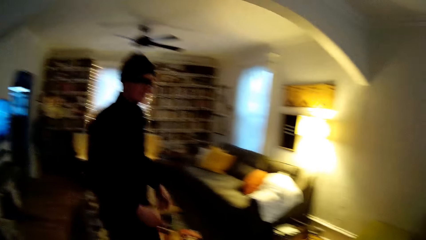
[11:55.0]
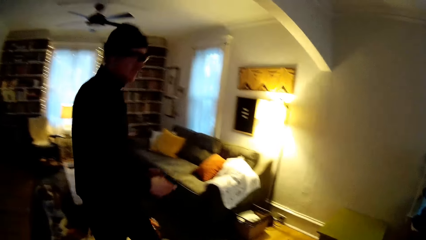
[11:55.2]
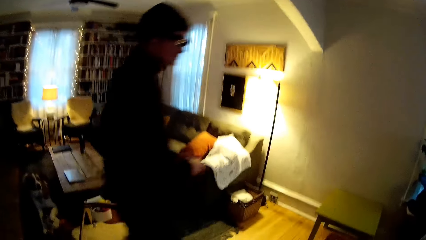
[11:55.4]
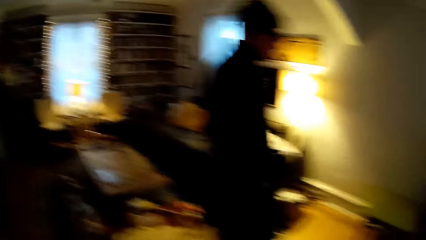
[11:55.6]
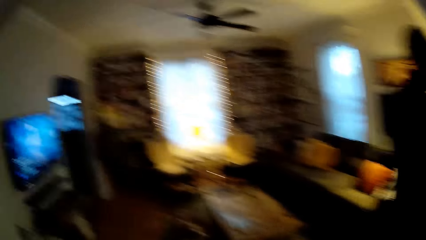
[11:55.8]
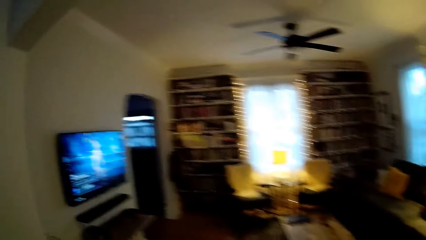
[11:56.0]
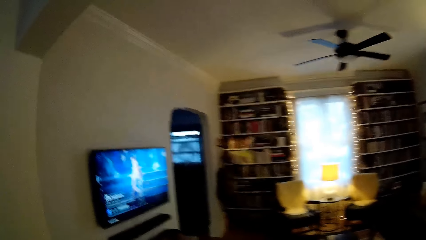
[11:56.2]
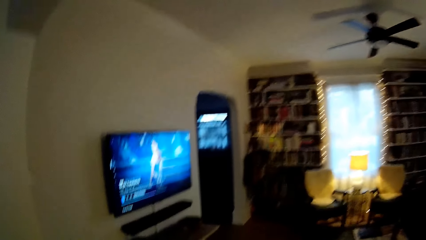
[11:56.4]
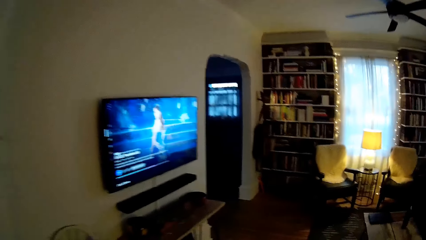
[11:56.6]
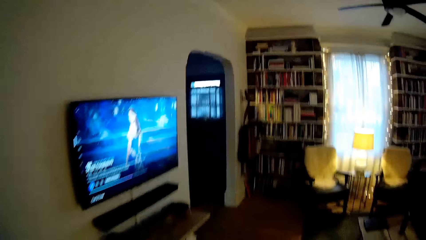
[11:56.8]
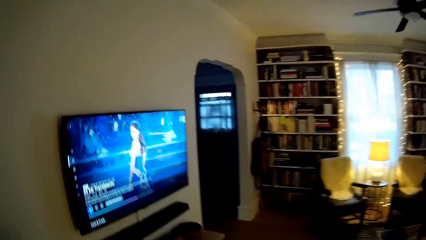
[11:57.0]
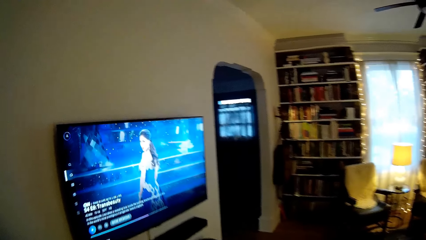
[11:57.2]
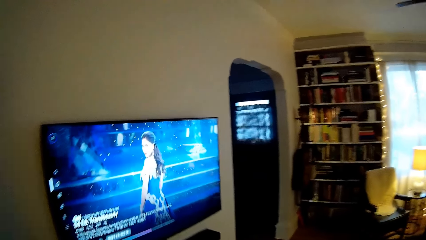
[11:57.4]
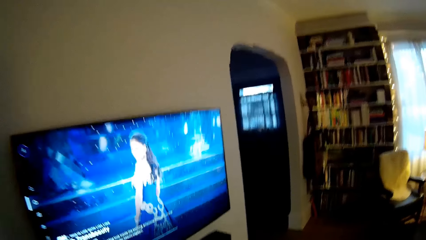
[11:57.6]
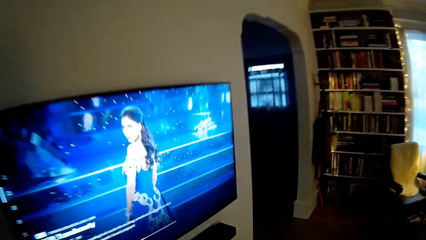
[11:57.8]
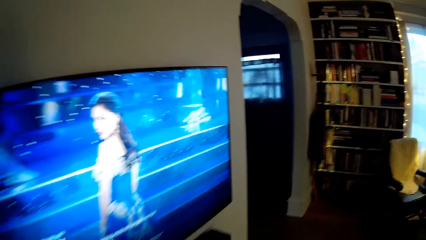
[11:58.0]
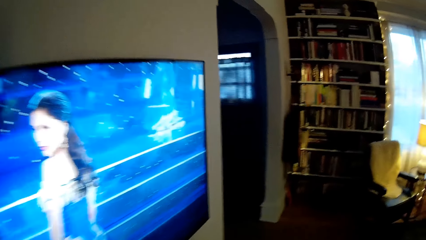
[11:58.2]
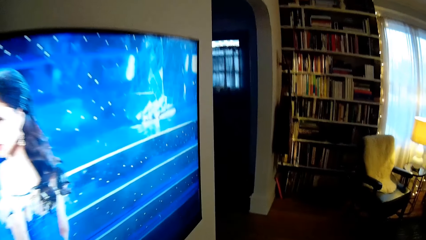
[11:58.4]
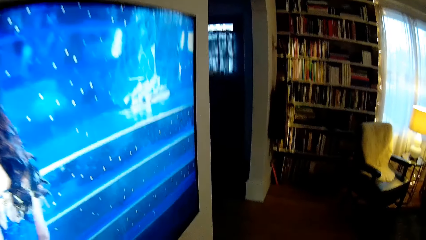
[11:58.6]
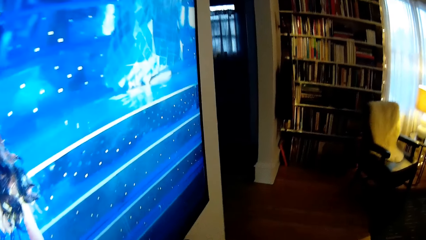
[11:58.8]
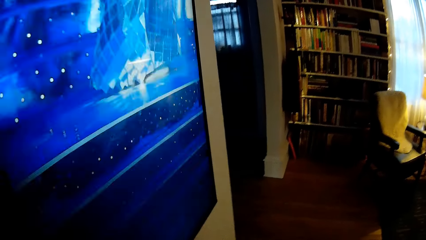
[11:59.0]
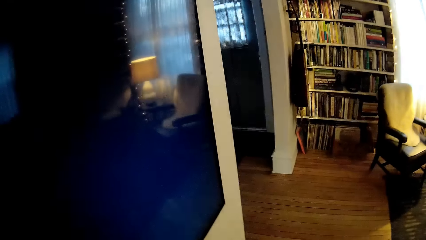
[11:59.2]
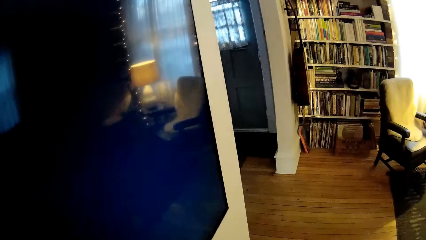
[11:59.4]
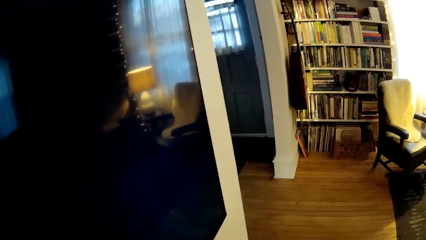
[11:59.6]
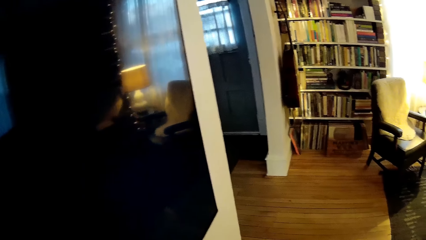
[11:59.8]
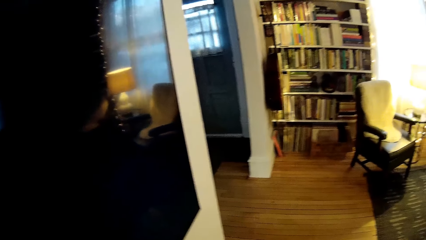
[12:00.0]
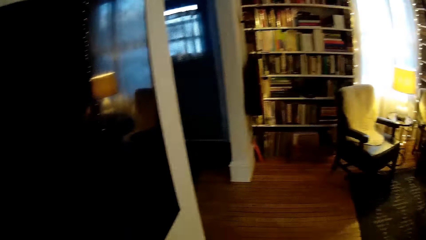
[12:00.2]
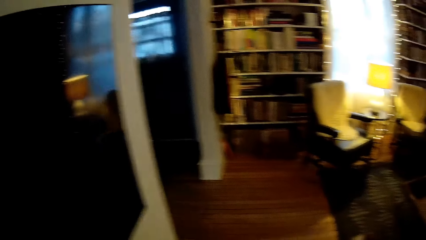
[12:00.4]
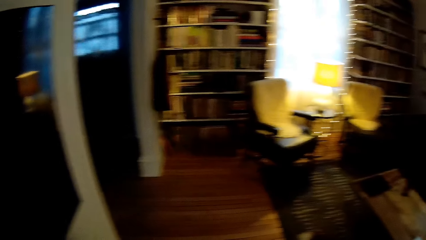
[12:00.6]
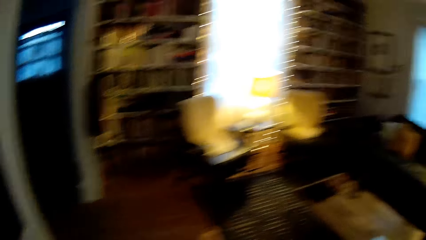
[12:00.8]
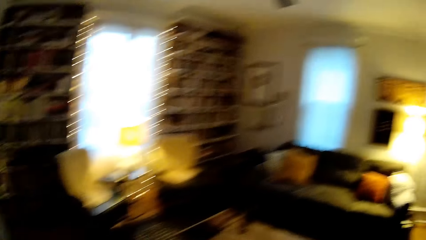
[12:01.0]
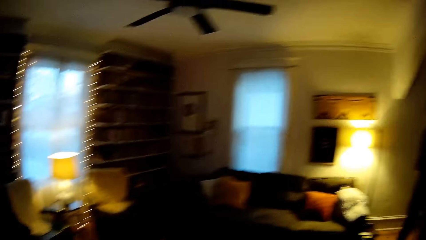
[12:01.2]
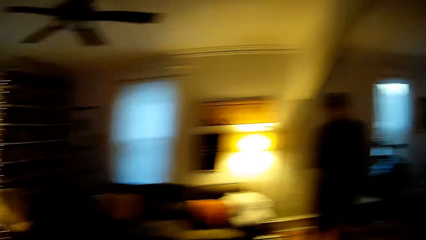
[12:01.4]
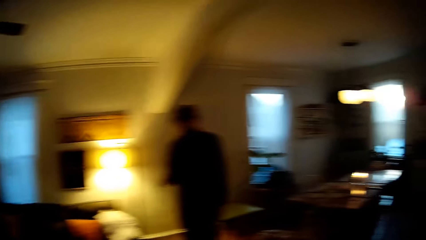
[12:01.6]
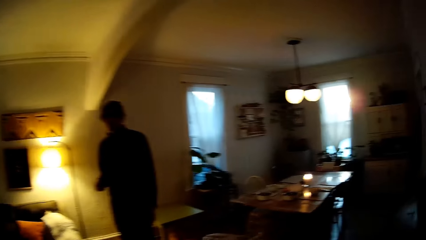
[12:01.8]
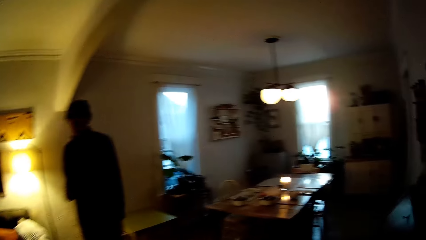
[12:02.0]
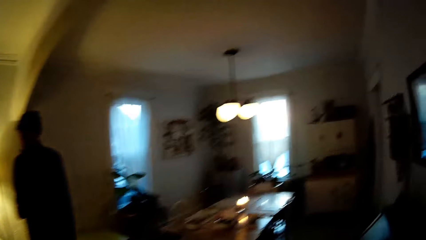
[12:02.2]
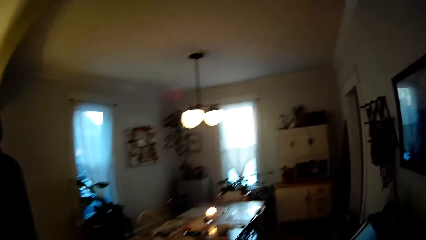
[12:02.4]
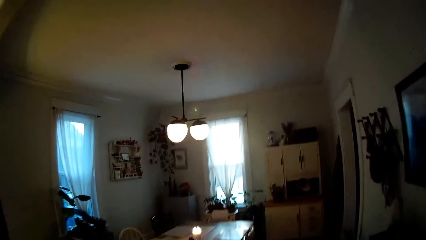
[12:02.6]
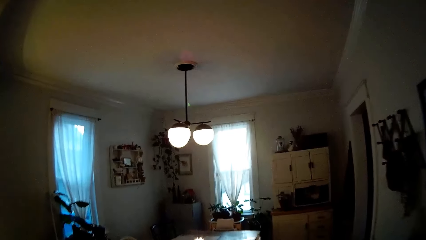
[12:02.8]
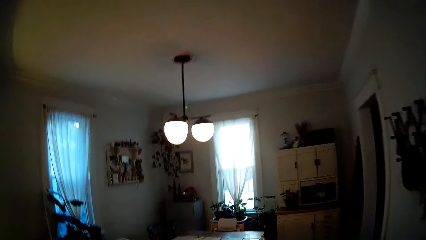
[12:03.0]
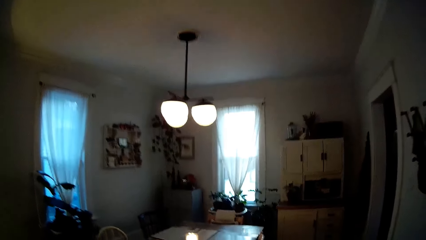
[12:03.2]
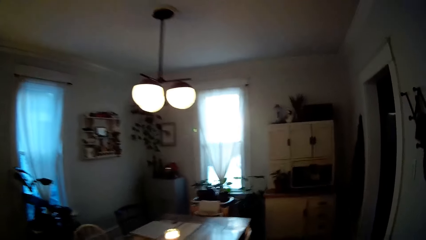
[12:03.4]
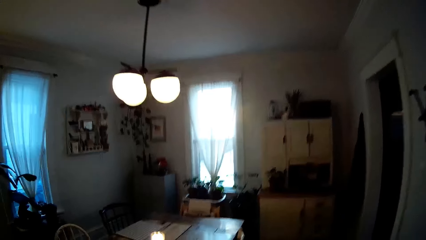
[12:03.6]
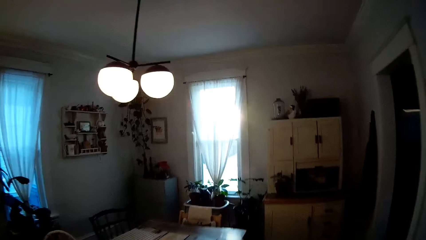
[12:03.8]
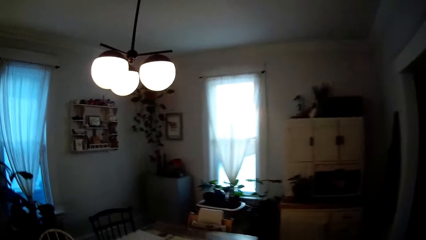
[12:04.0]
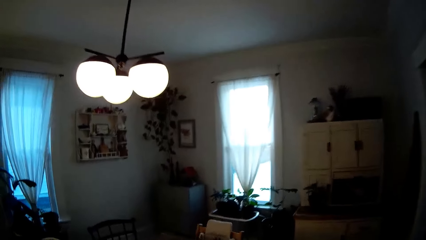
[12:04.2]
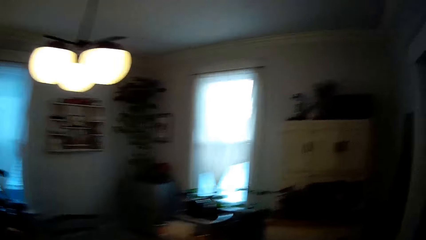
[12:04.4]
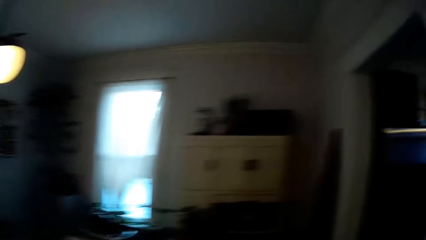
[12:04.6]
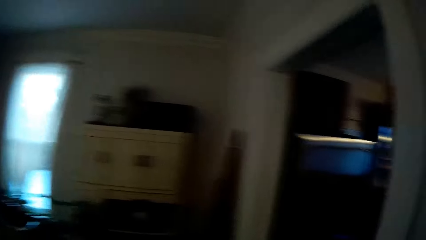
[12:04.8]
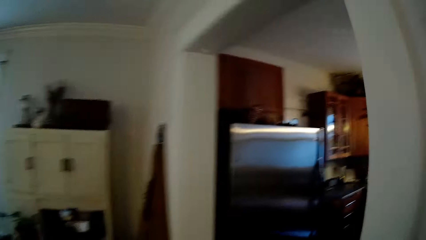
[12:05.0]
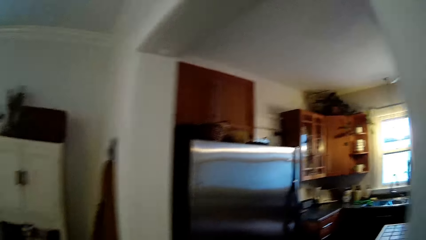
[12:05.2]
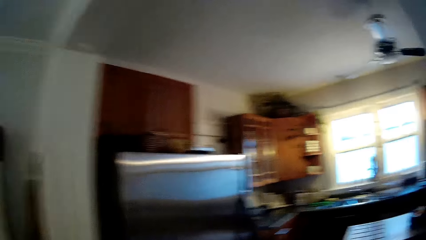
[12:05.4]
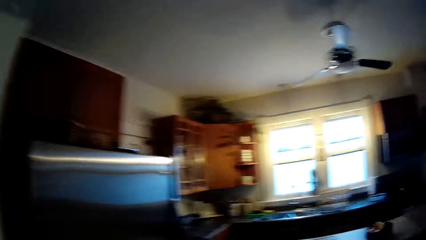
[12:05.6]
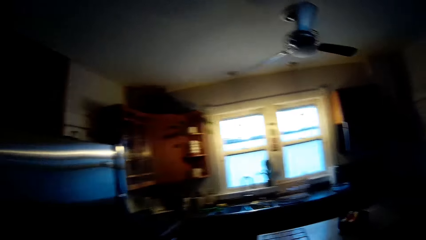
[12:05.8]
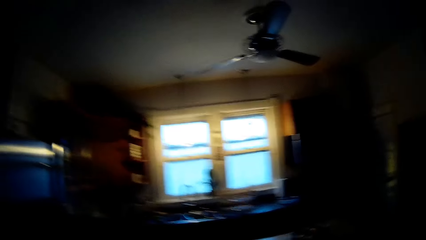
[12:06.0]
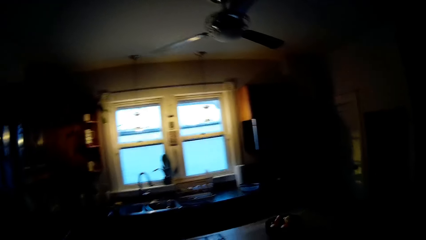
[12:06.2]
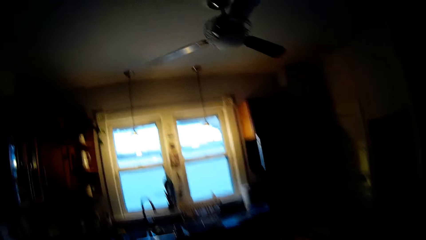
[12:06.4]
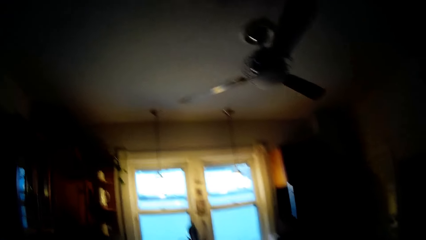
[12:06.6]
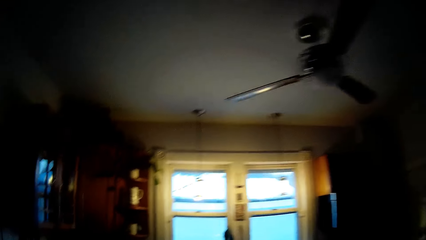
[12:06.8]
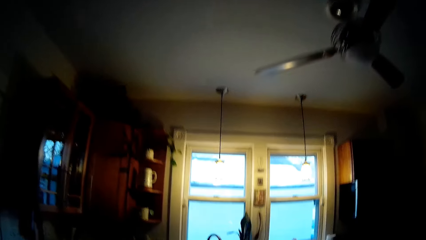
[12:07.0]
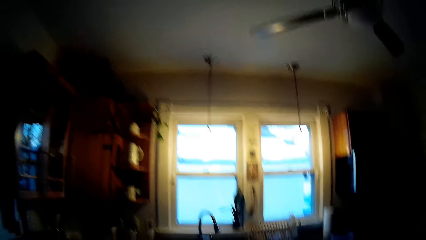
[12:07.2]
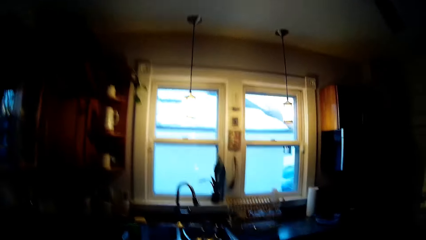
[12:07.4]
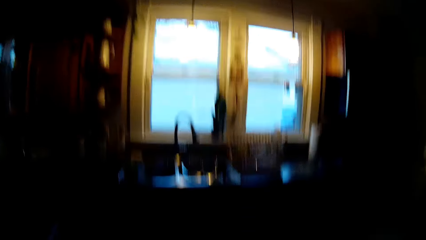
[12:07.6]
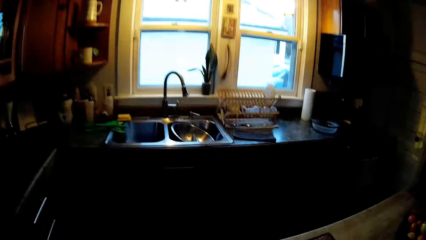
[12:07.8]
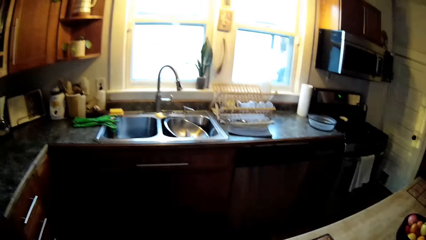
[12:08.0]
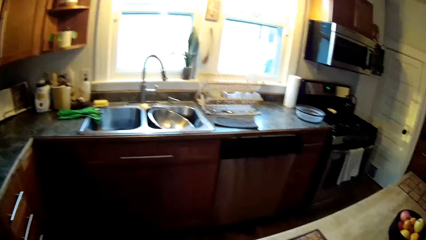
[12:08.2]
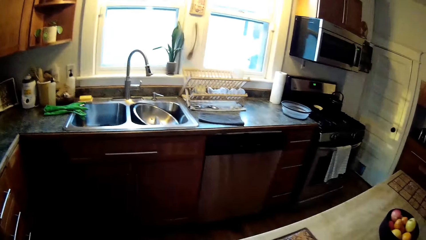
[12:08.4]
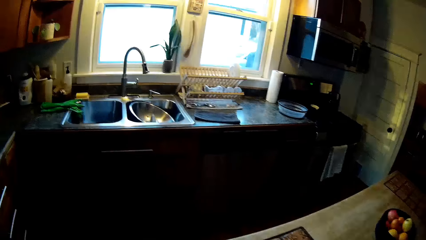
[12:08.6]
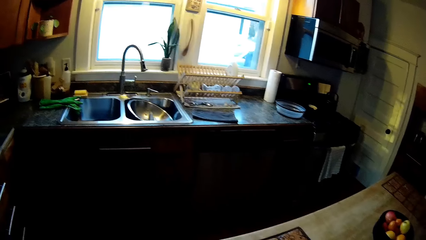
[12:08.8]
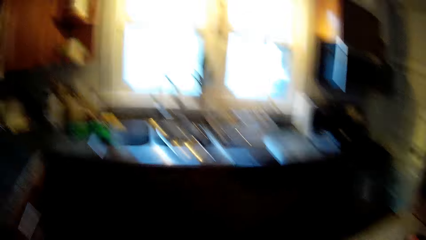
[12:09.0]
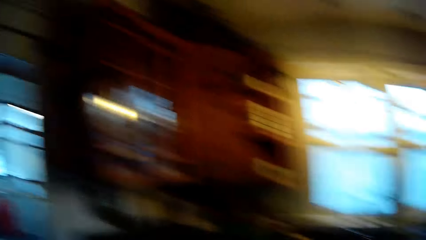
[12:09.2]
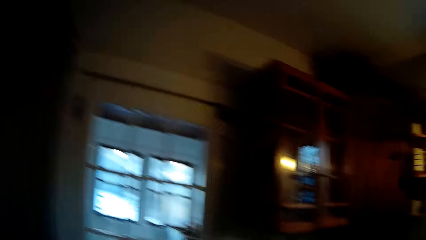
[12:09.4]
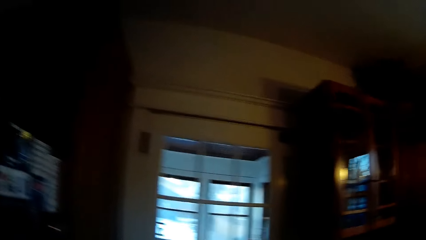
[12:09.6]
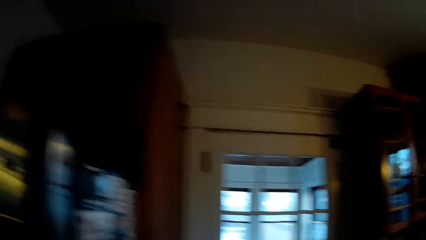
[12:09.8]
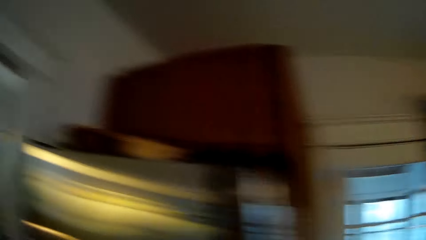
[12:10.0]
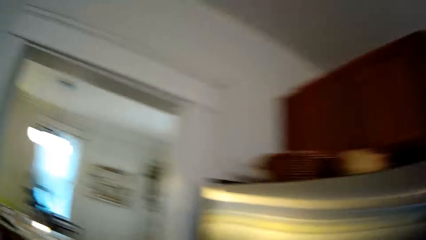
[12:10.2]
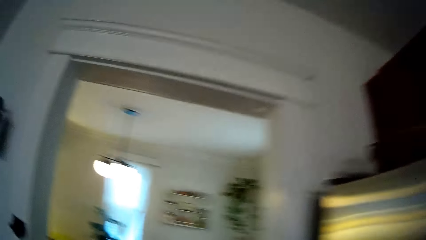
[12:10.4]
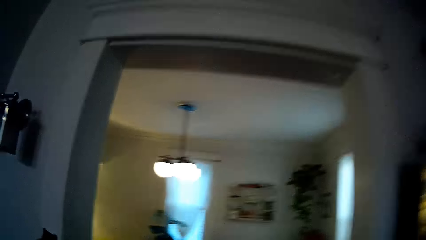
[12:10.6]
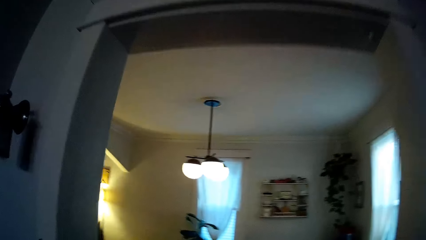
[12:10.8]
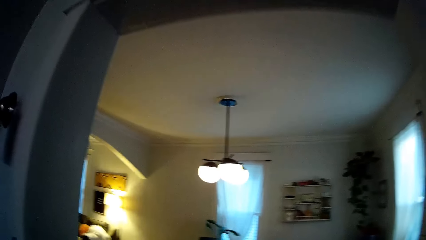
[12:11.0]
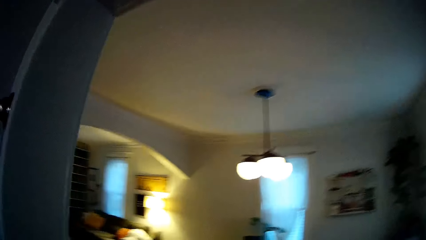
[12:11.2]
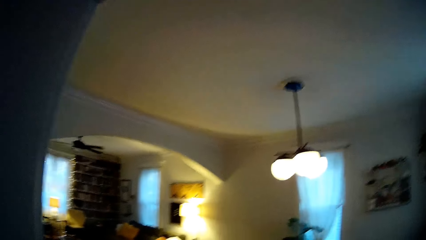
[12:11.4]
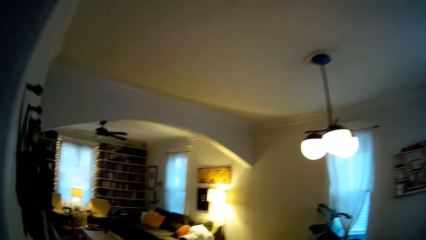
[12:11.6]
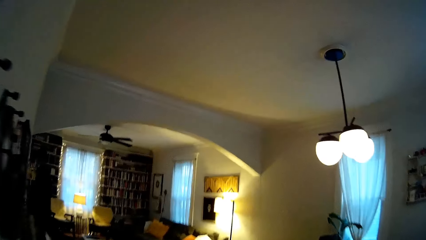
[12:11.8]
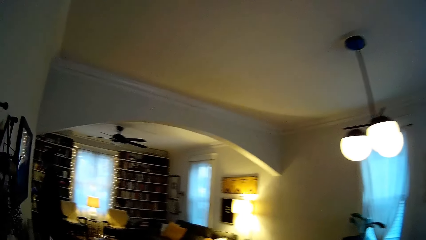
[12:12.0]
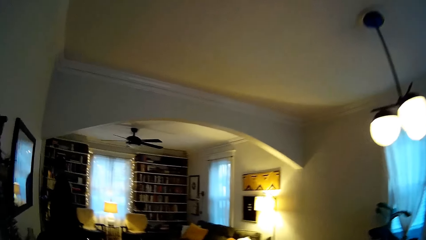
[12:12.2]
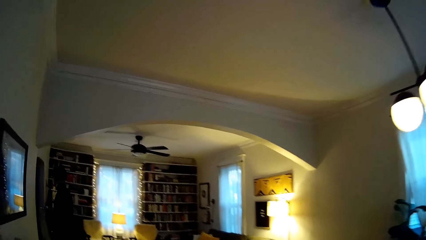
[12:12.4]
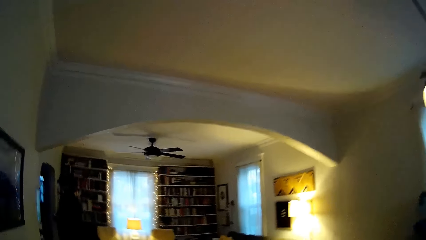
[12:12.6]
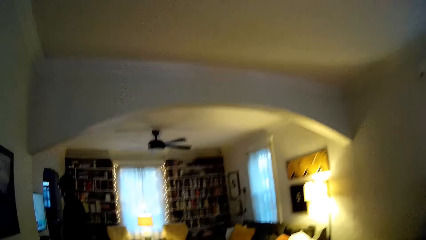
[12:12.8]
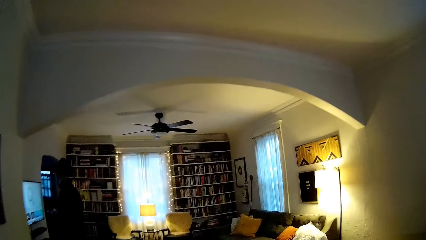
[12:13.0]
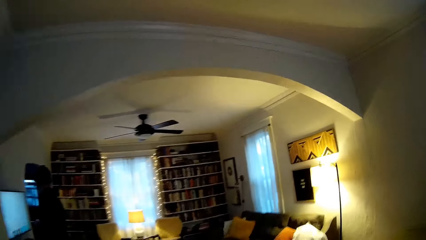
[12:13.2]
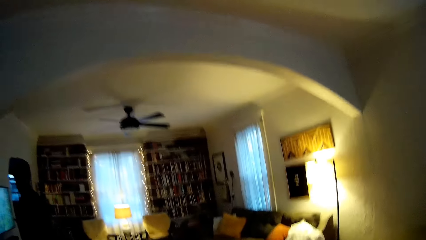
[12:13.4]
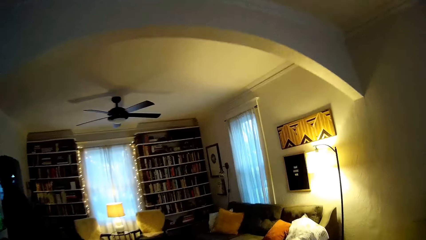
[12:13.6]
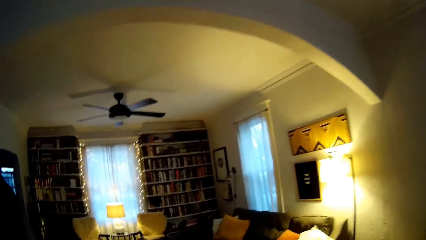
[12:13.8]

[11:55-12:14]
A man walks to the dining room. The camera wearer walks towards the television. She turns off the television with her left hand. She walks to the kitchen through the dining. She walks to a book shelf.
